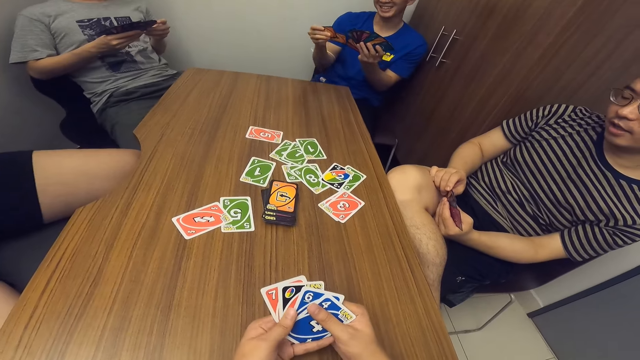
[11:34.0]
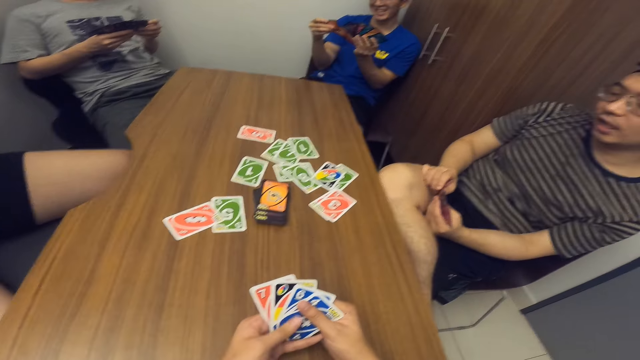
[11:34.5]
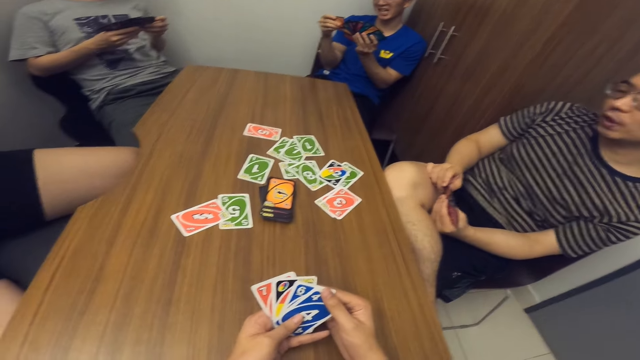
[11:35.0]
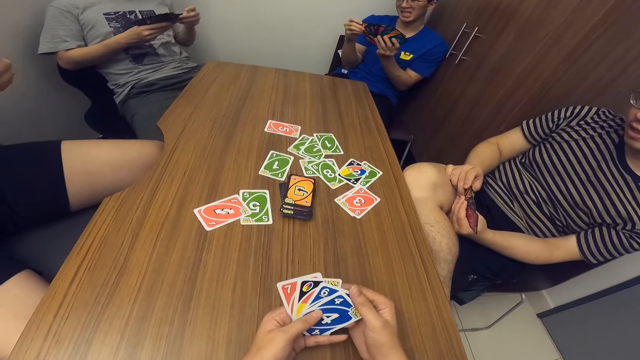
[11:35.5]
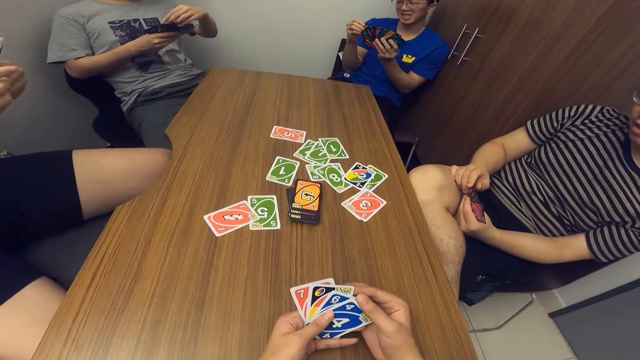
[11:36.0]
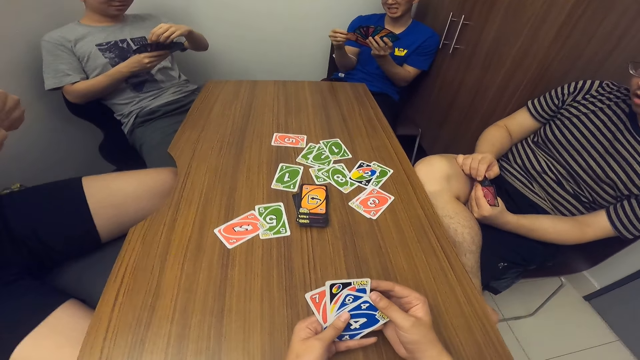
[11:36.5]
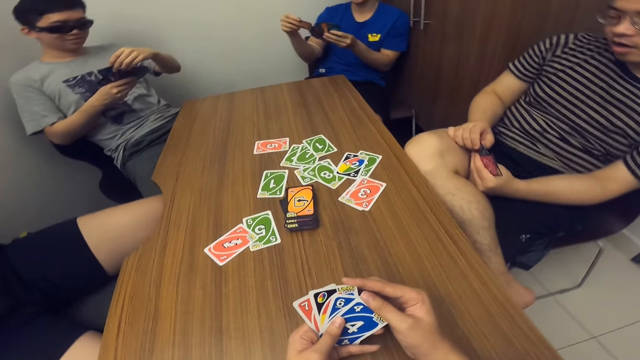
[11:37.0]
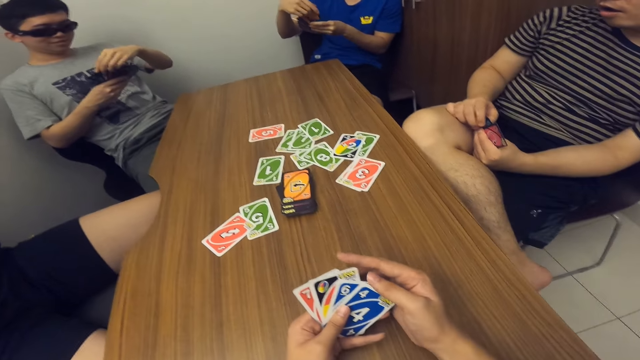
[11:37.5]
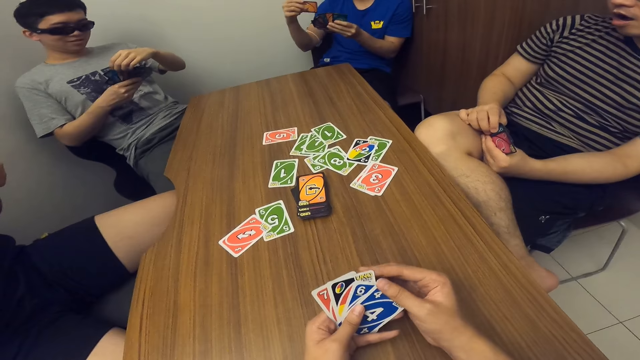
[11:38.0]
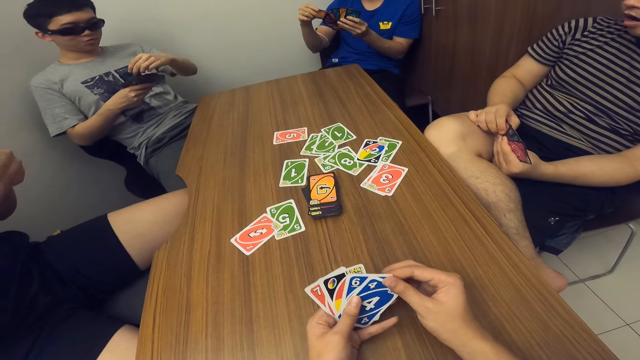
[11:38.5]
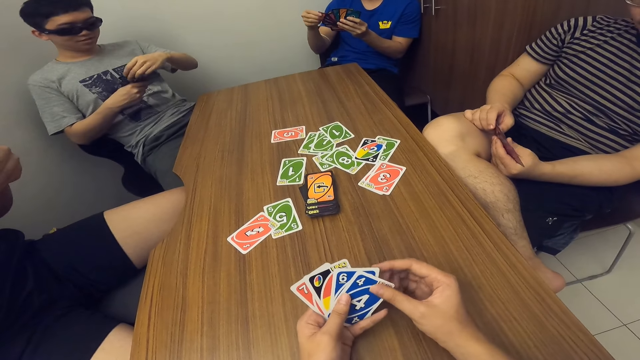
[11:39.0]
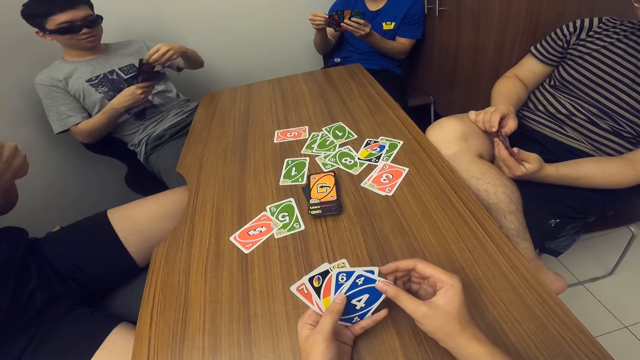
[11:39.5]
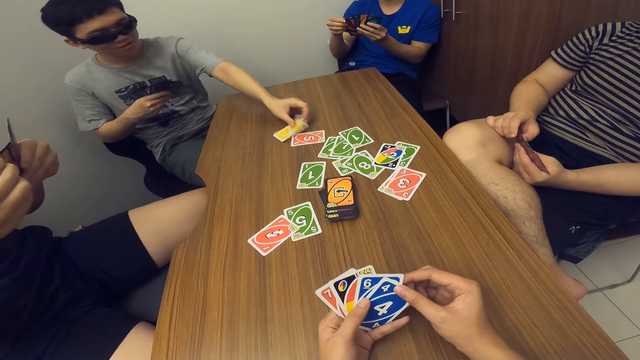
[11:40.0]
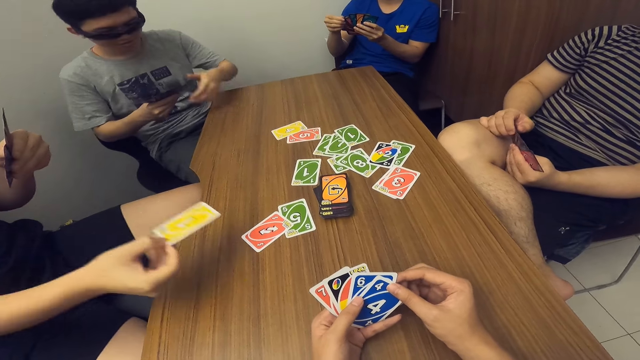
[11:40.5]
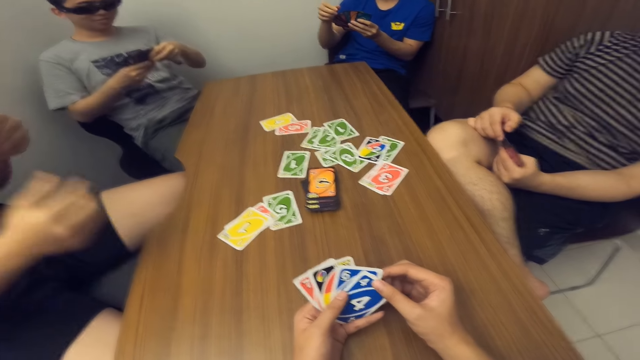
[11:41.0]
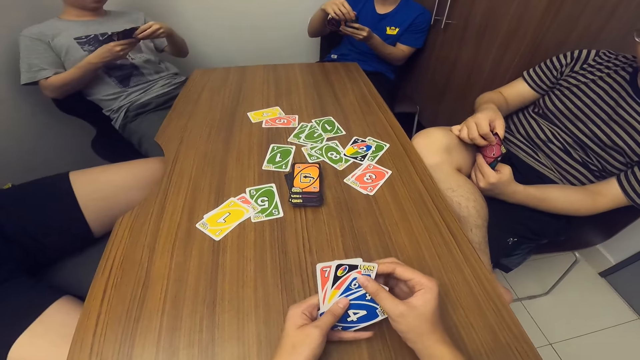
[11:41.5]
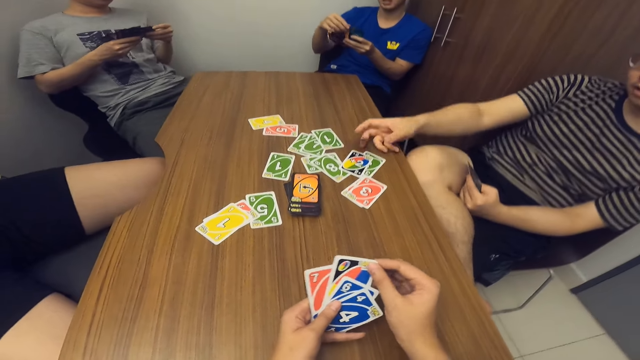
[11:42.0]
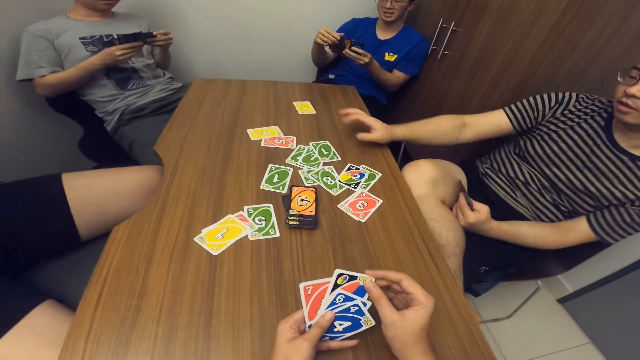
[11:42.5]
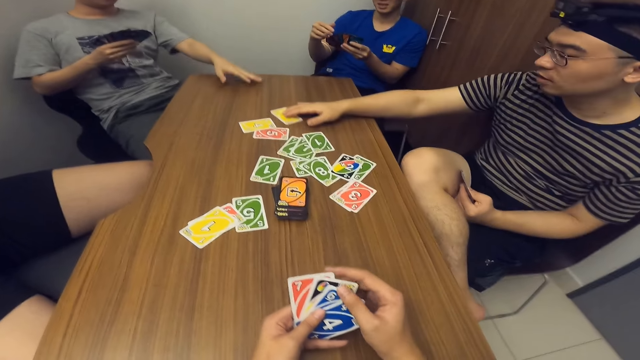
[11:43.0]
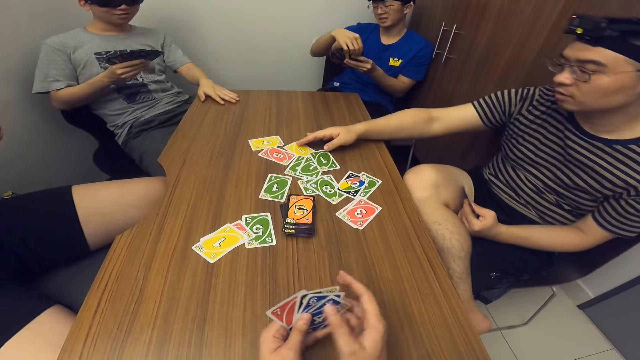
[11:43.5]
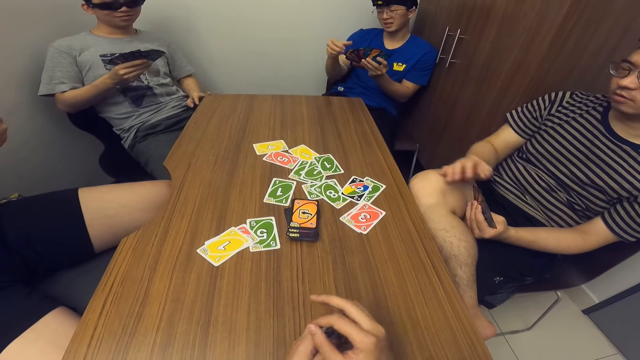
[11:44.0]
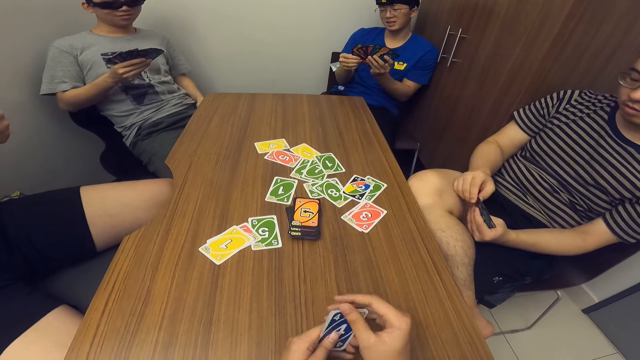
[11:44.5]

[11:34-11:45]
A man drops a card on the table with his left hand. Another man drops a card on the table with his right hand. Another man drops a card on the table with his right hand.

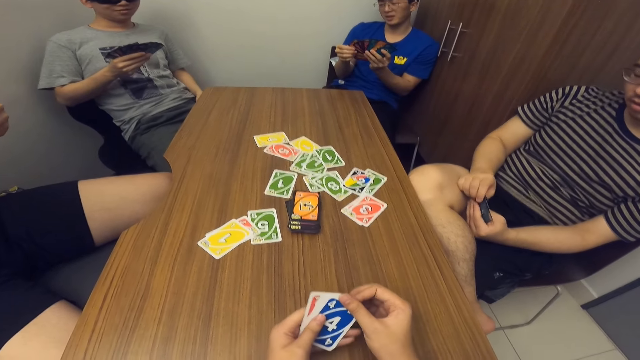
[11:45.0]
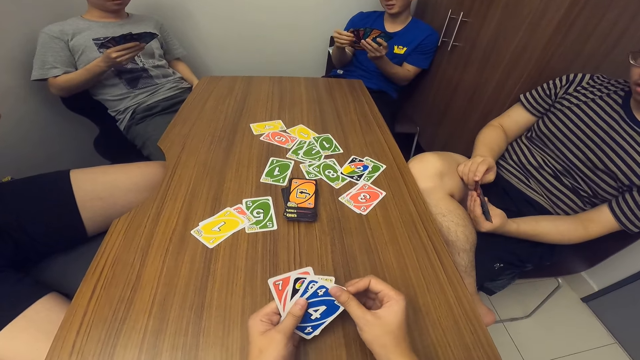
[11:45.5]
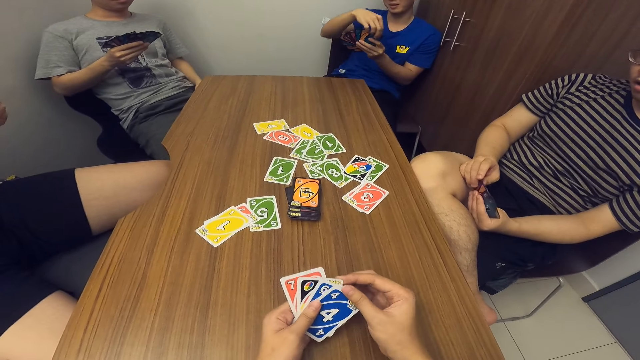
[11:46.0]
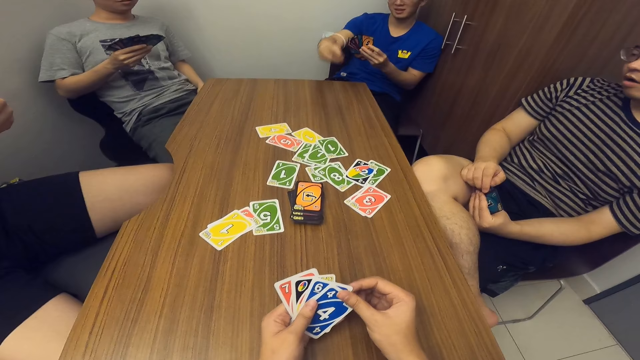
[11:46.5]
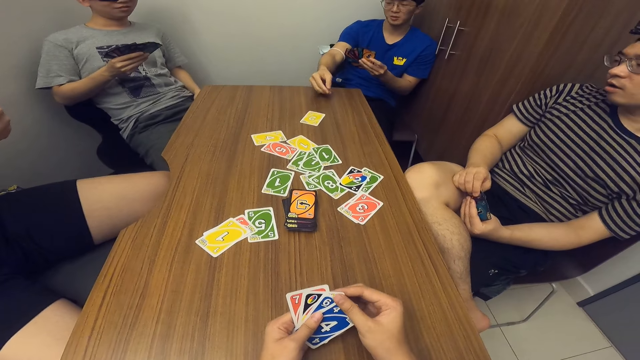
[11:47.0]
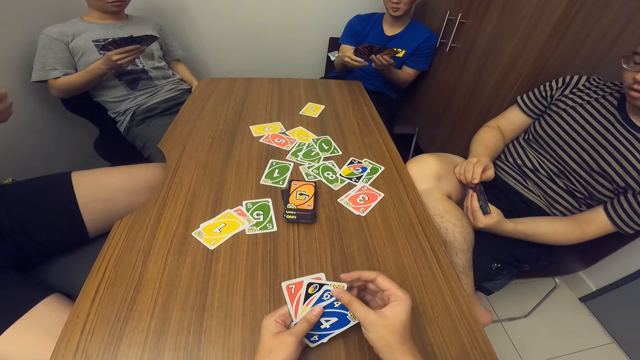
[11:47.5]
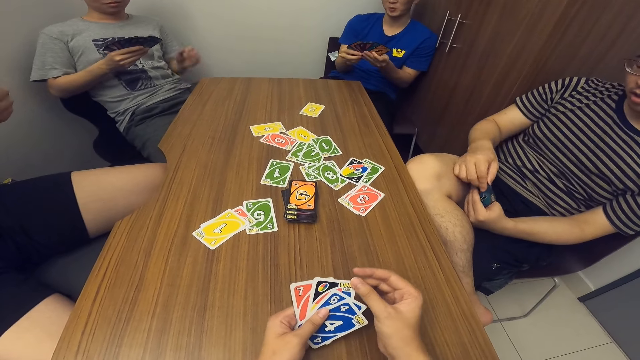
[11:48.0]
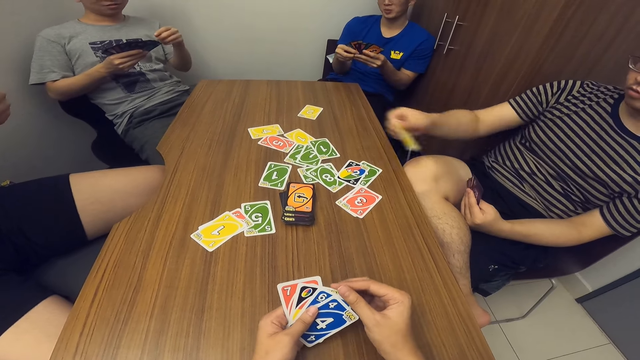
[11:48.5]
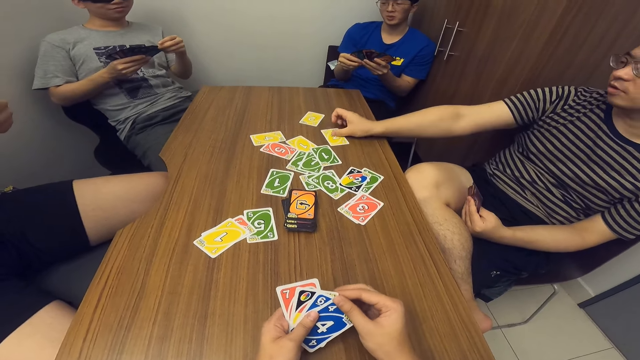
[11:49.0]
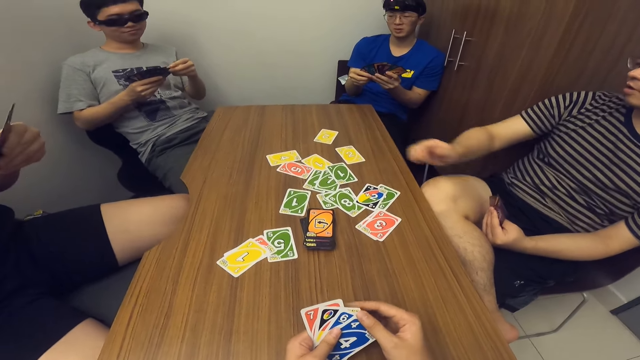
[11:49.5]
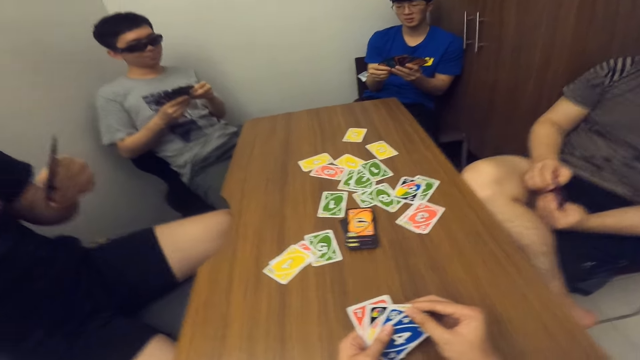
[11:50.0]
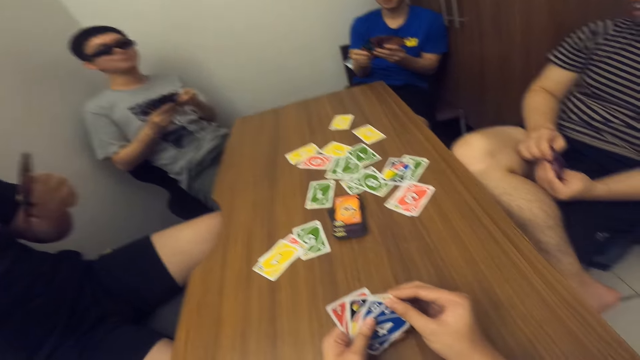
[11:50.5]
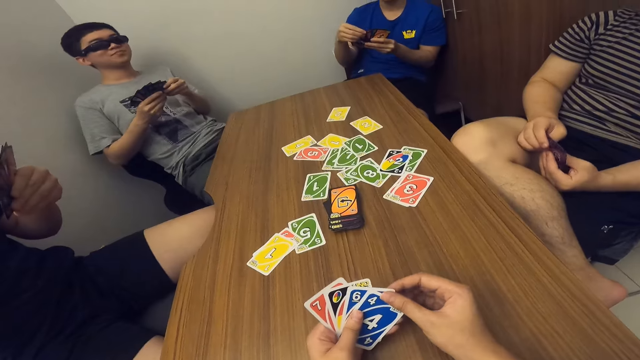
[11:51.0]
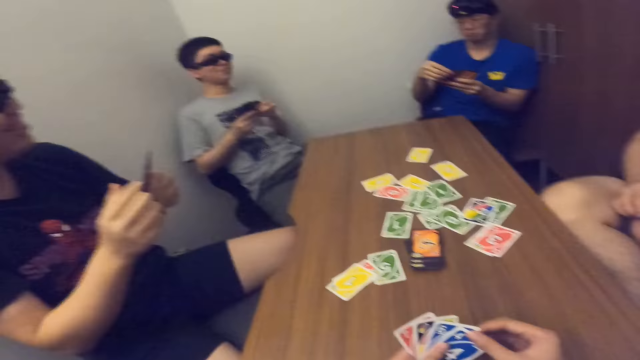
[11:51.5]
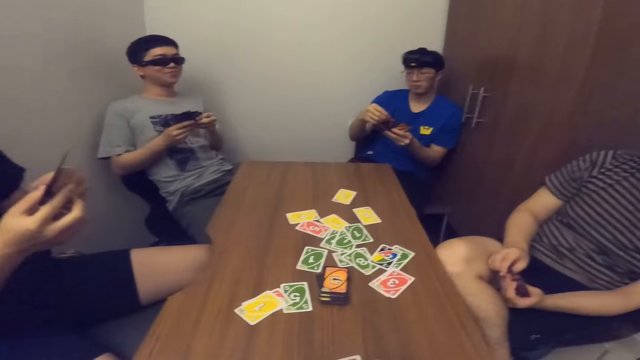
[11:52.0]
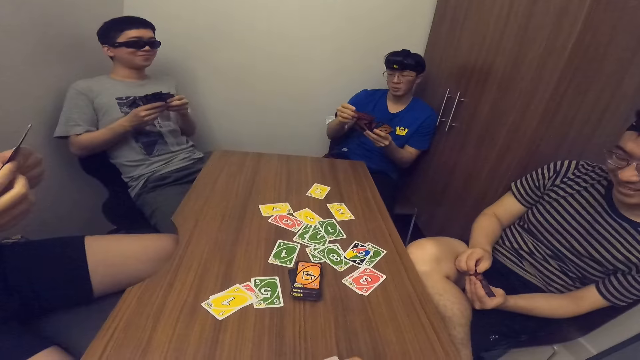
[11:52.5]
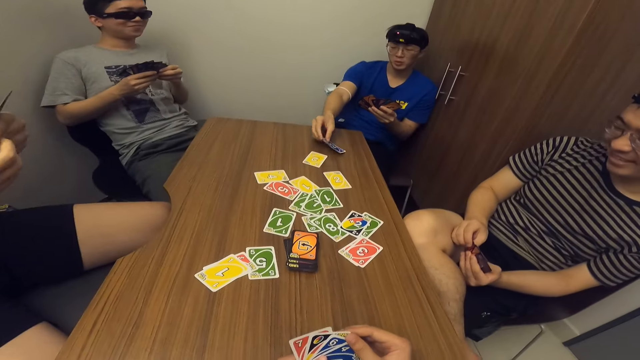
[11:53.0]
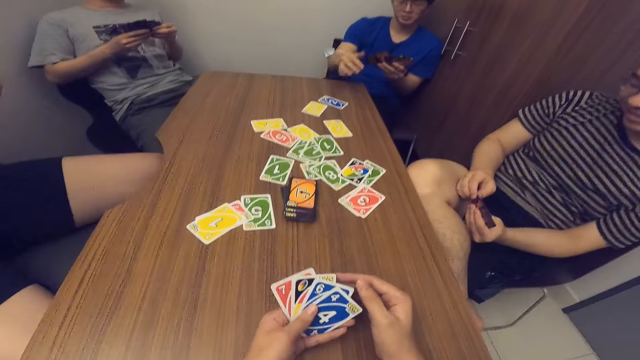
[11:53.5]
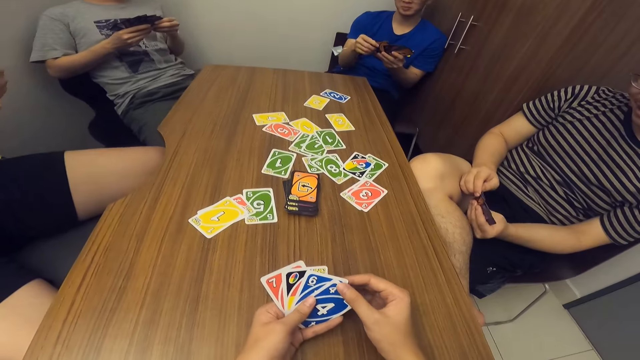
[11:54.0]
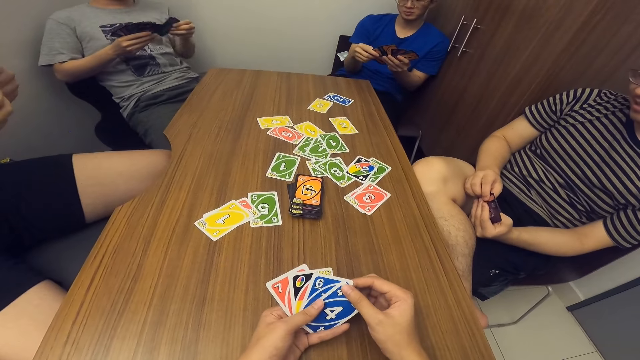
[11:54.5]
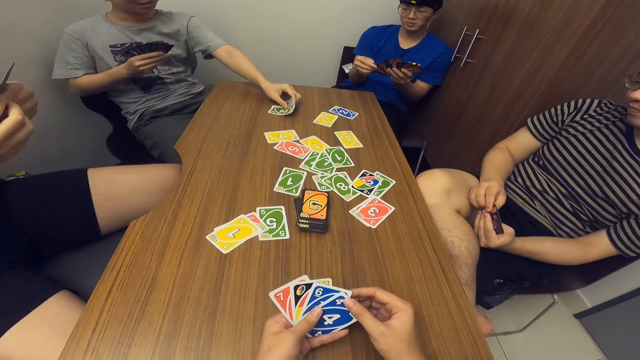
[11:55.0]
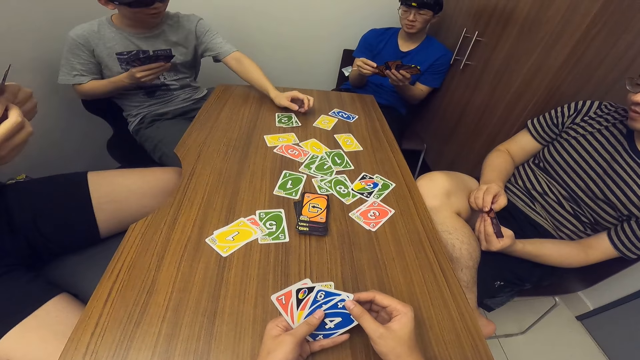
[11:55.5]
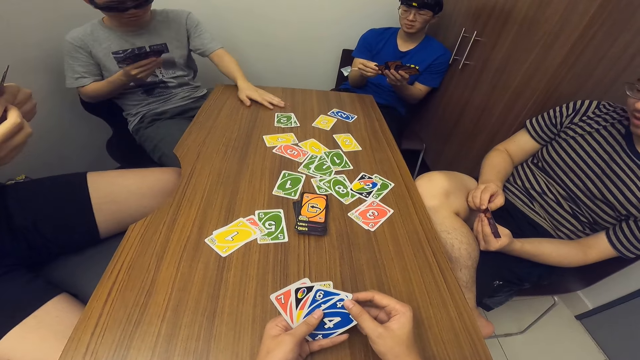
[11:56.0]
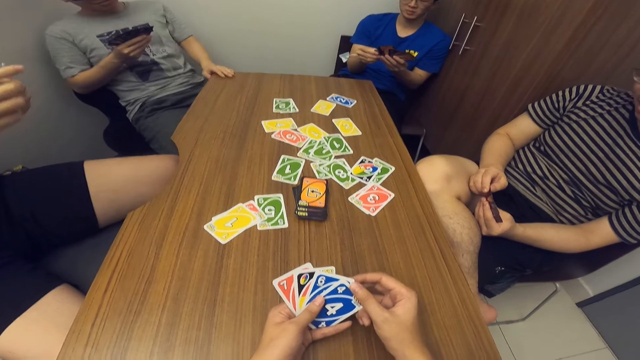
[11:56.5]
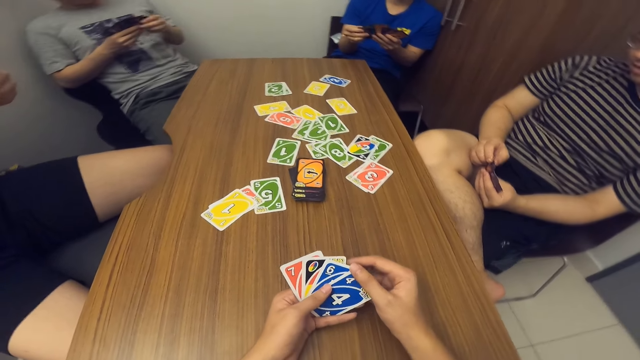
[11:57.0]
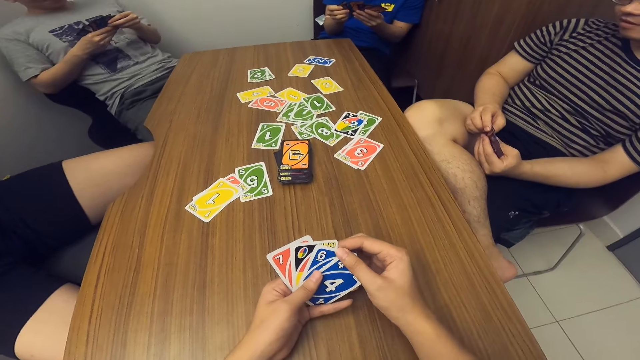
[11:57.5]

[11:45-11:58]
A man drops a card on the table with his right hand. Another man drops a card on the table with his right hand. The first man drops a card on the table with his right hand. Another man drops two cards on the table with his left hand.
